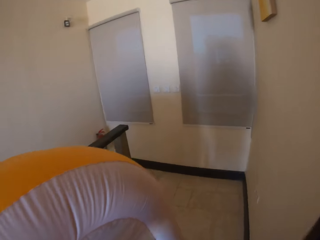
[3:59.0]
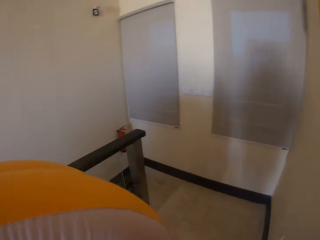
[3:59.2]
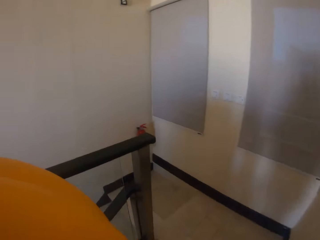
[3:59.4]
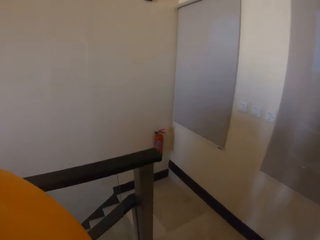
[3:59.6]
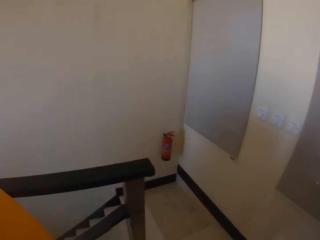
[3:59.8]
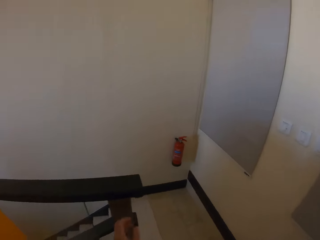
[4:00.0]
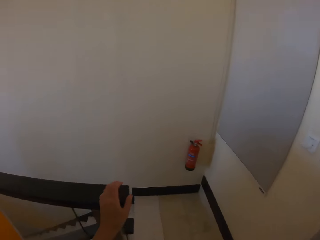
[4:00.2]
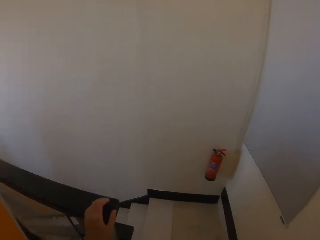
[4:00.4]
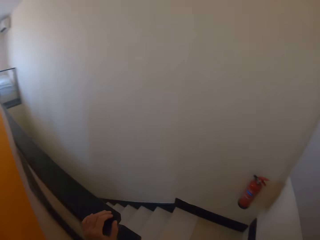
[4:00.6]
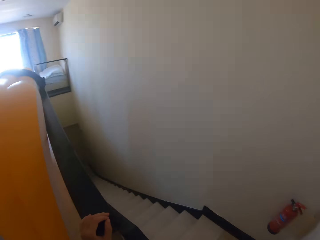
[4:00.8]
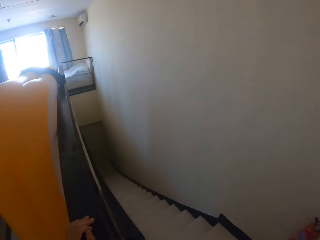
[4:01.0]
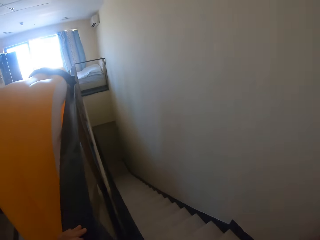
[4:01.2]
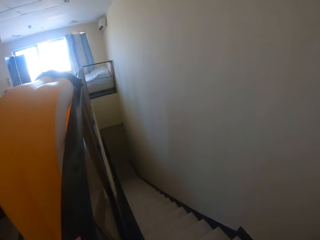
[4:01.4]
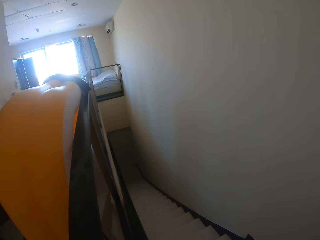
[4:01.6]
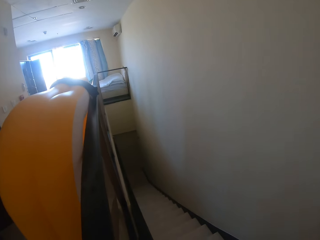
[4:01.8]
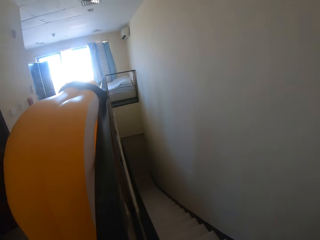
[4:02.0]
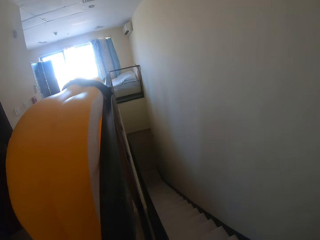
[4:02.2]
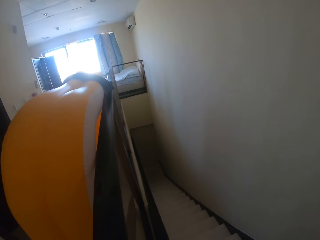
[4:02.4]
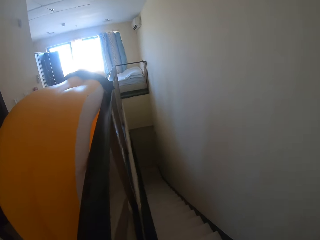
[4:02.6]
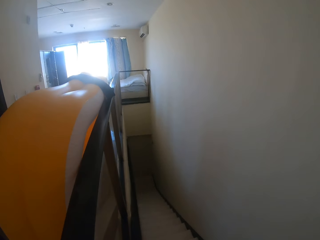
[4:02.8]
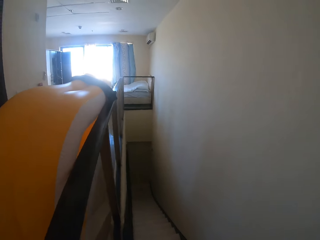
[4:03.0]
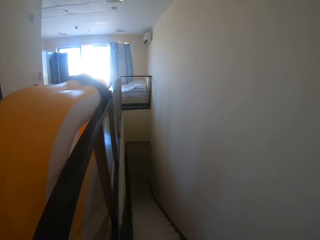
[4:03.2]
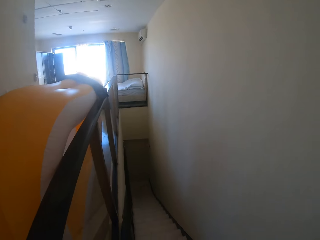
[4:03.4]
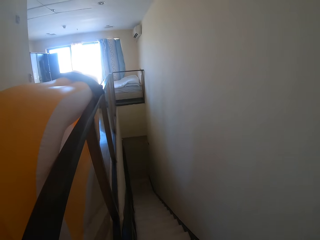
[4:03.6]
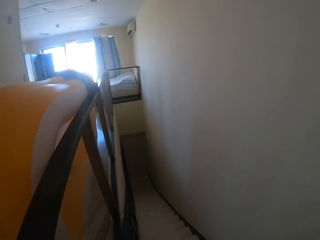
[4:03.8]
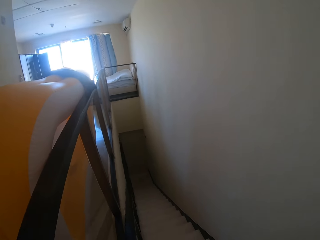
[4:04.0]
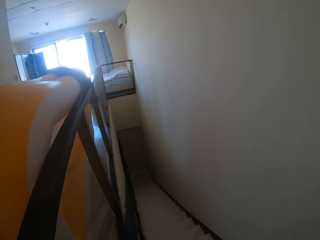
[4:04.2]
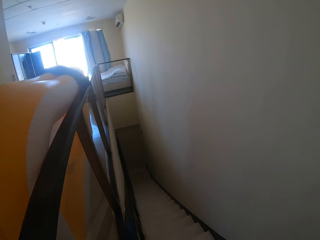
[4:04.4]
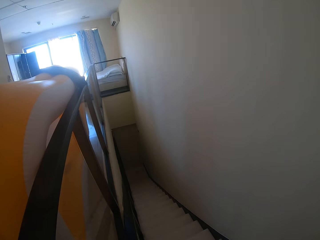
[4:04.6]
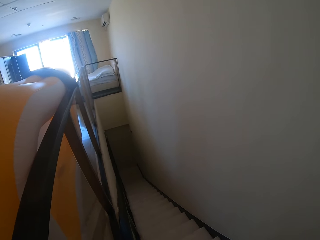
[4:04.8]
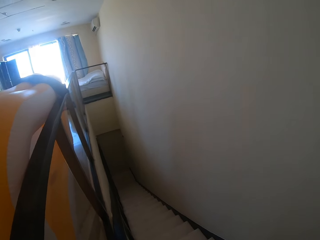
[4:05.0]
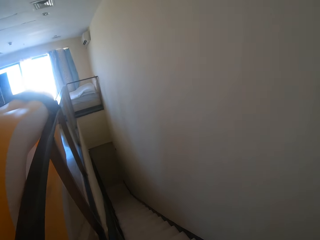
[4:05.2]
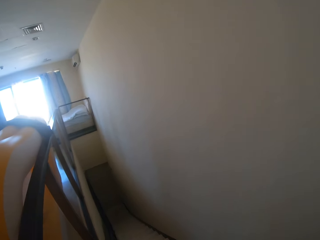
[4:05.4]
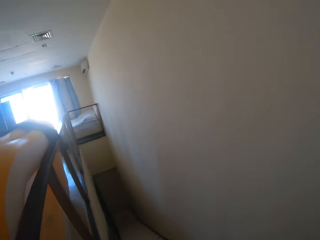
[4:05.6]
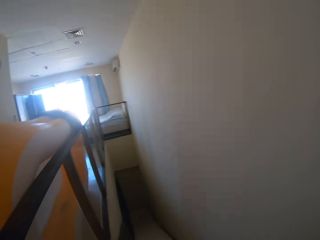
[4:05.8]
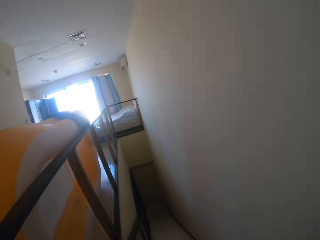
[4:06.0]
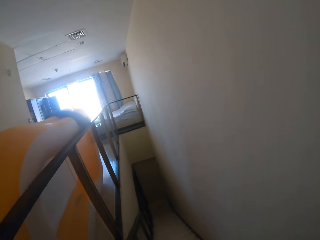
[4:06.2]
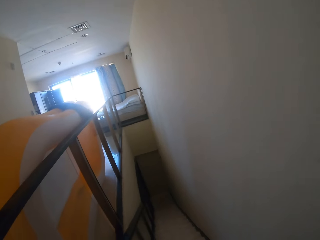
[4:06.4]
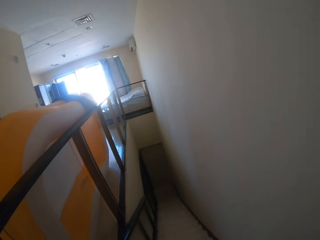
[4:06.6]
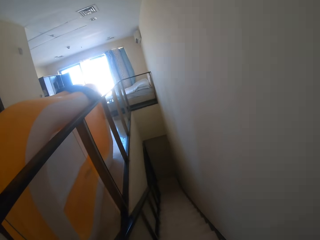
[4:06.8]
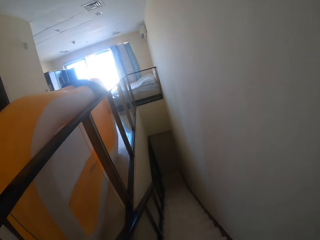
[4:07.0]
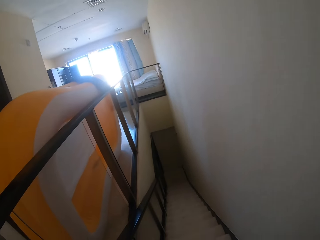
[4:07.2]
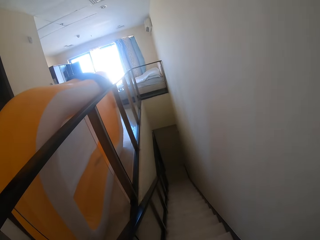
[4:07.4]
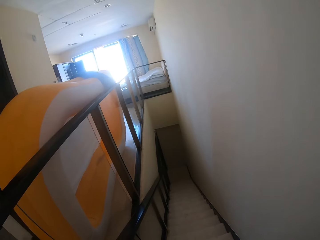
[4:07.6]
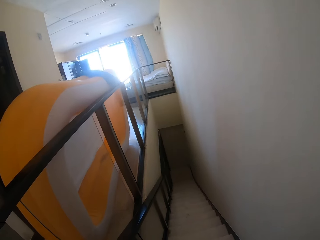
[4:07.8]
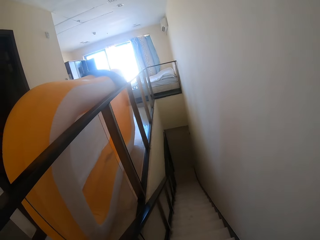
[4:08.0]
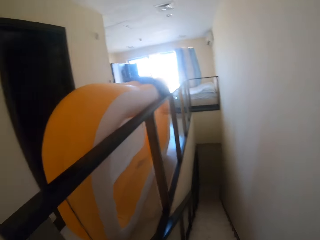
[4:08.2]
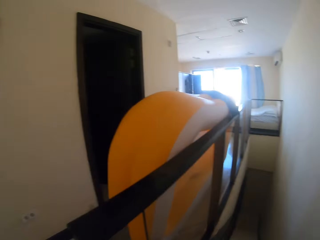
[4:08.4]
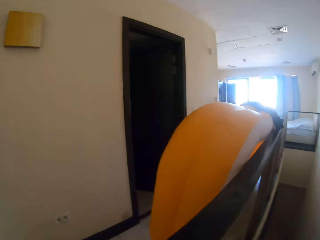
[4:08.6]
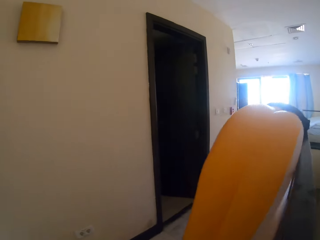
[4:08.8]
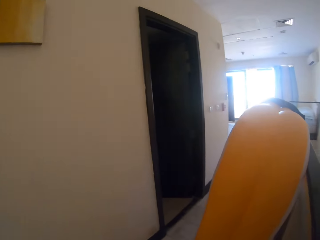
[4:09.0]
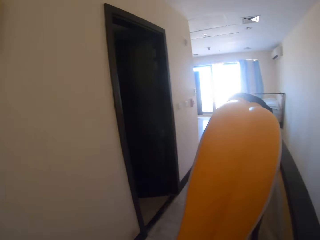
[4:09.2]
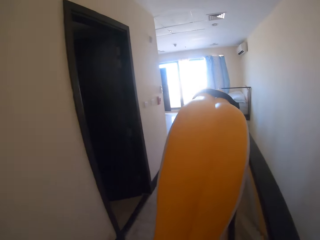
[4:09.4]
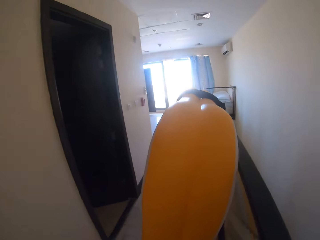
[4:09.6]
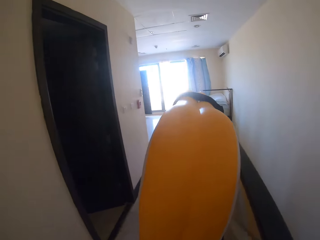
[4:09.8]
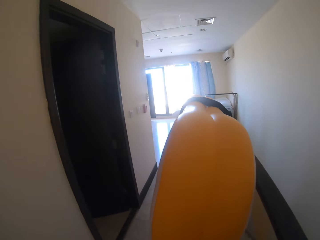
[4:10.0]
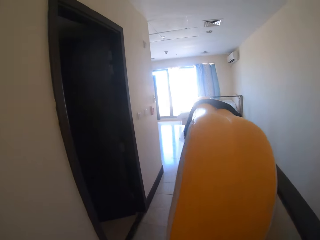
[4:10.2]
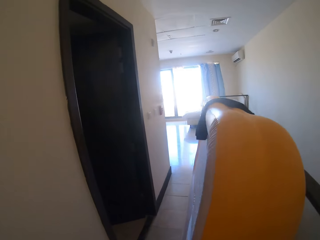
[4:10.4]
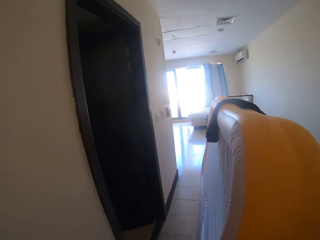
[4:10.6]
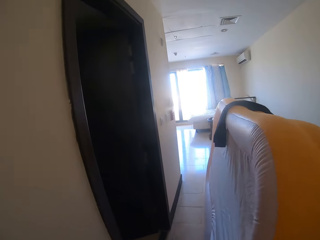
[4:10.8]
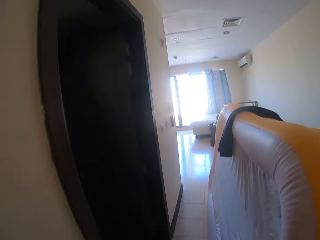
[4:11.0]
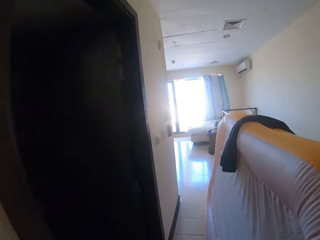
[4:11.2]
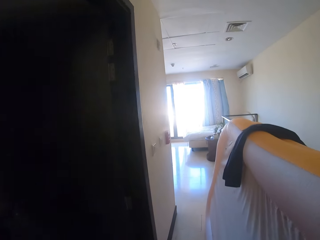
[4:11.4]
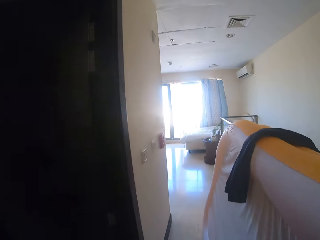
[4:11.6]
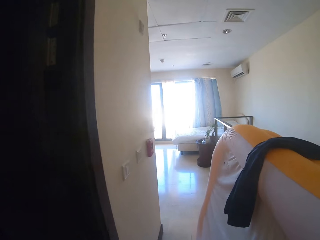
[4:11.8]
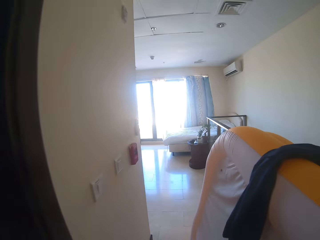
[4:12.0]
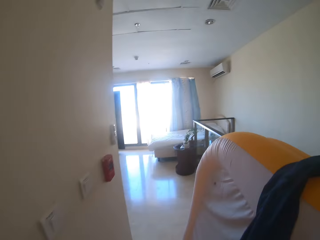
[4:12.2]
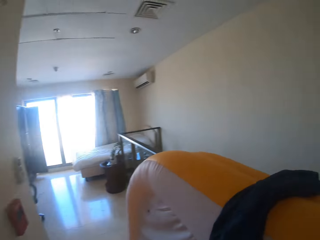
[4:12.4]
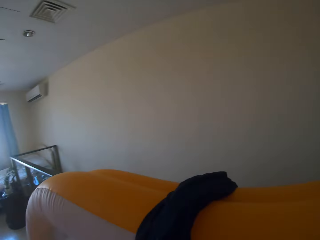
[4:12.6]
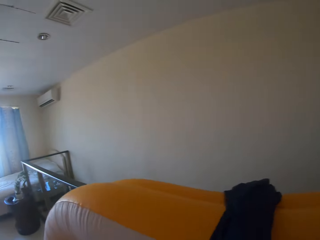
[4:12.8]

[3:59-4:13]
The camera wearer touches the stair rail. They look down. They walk around.

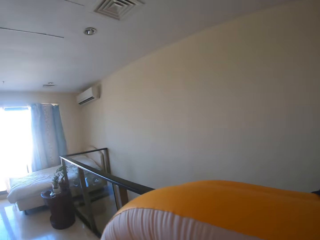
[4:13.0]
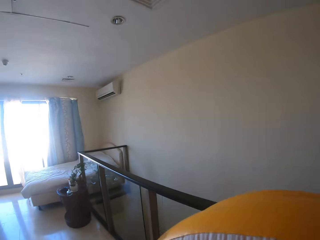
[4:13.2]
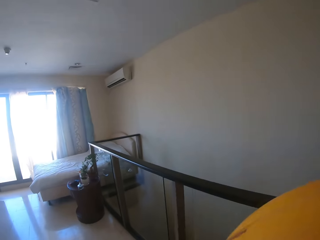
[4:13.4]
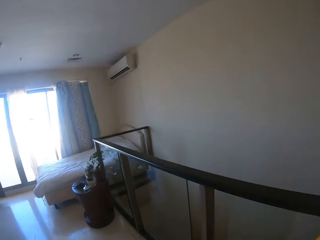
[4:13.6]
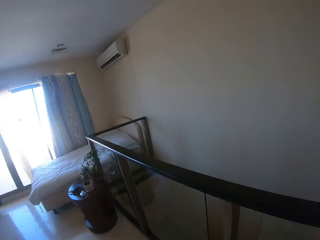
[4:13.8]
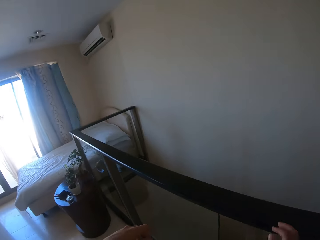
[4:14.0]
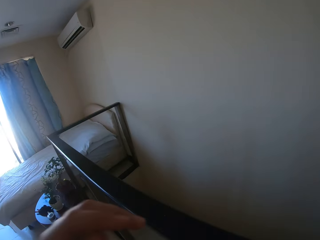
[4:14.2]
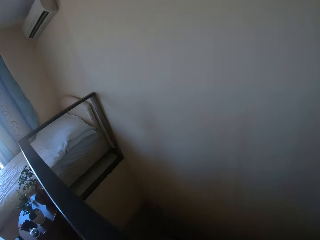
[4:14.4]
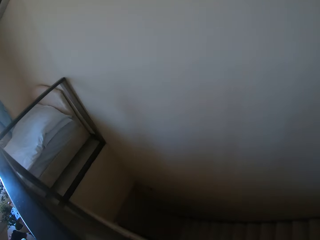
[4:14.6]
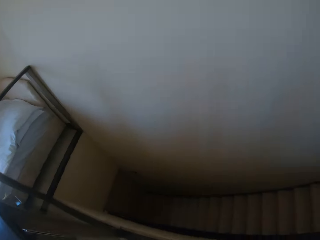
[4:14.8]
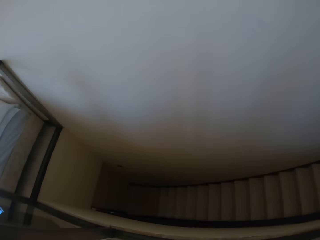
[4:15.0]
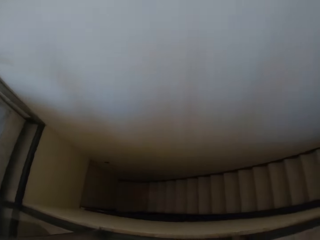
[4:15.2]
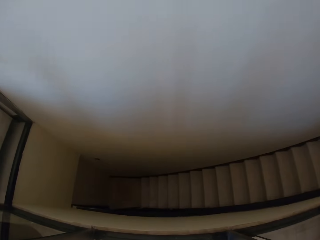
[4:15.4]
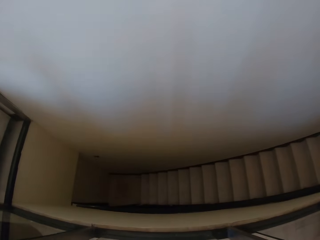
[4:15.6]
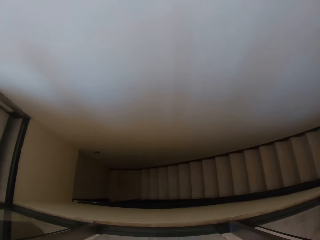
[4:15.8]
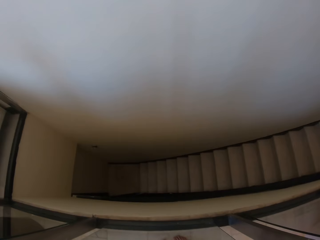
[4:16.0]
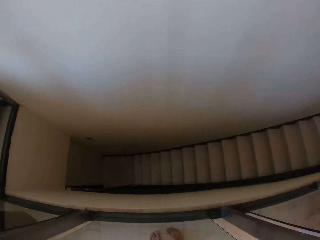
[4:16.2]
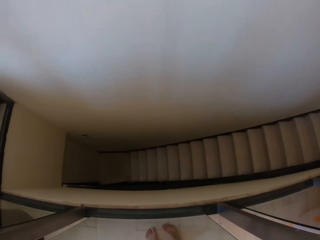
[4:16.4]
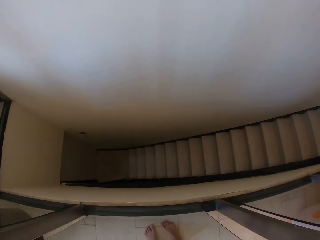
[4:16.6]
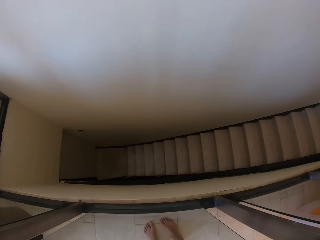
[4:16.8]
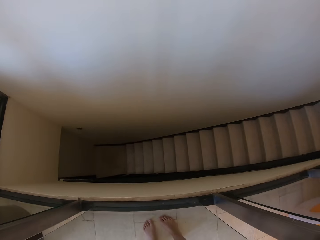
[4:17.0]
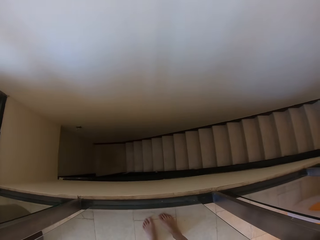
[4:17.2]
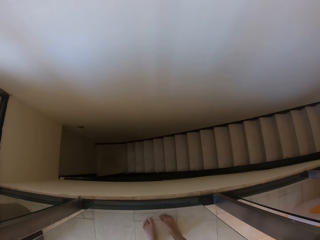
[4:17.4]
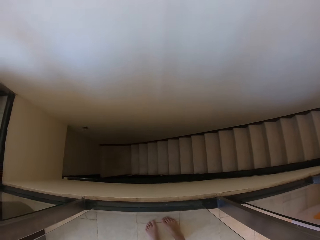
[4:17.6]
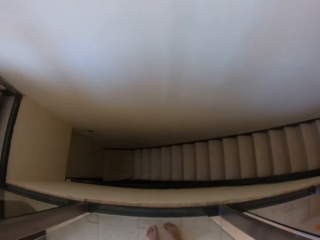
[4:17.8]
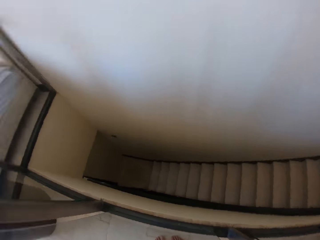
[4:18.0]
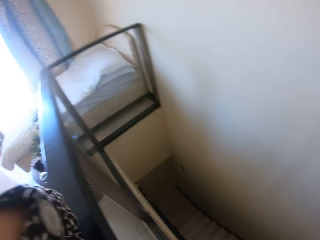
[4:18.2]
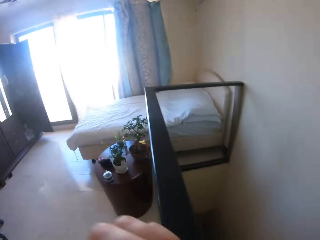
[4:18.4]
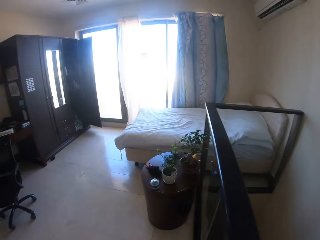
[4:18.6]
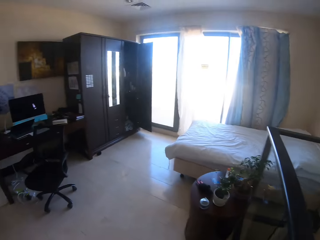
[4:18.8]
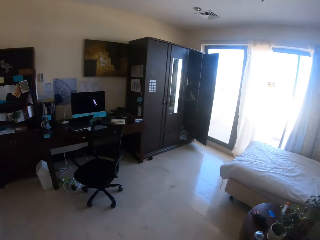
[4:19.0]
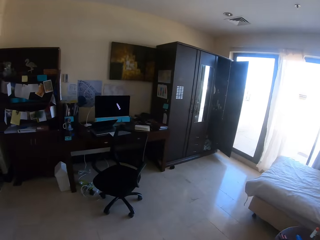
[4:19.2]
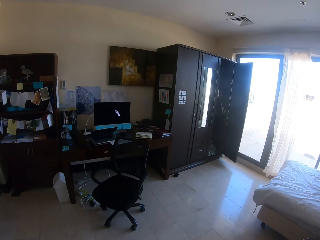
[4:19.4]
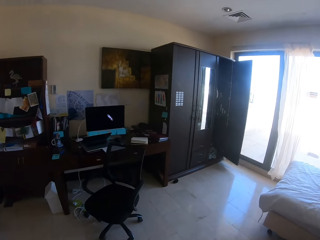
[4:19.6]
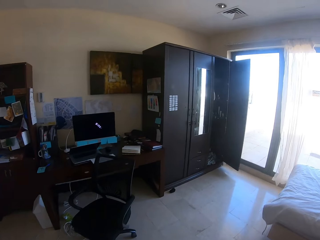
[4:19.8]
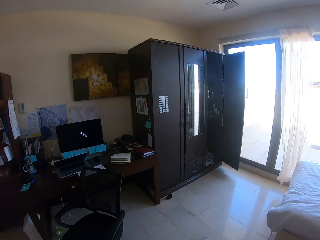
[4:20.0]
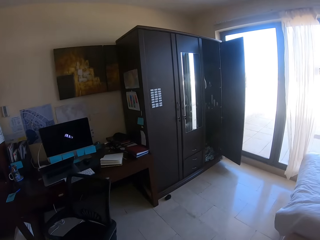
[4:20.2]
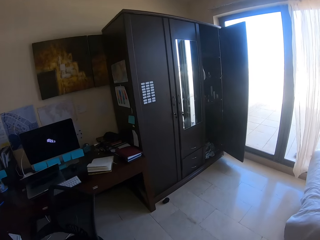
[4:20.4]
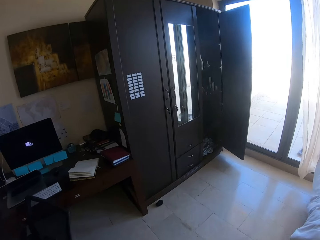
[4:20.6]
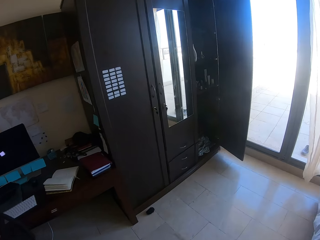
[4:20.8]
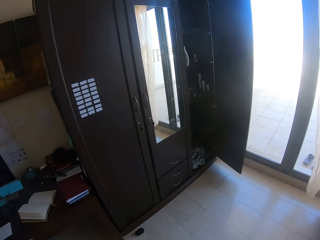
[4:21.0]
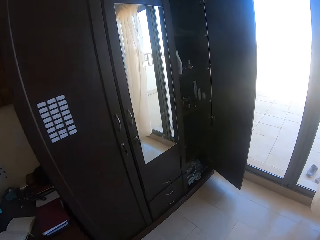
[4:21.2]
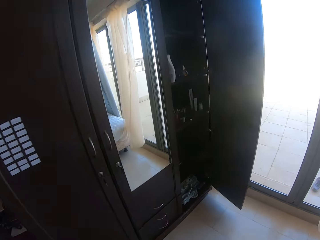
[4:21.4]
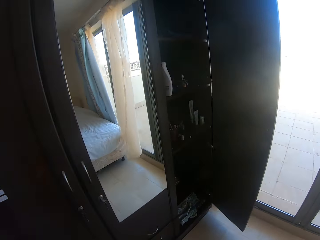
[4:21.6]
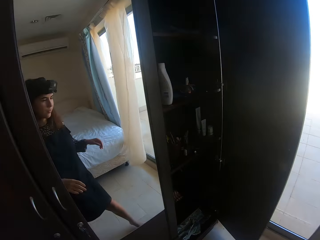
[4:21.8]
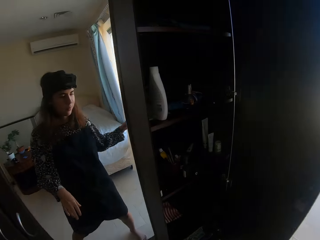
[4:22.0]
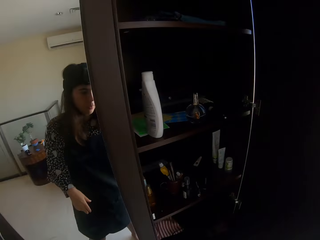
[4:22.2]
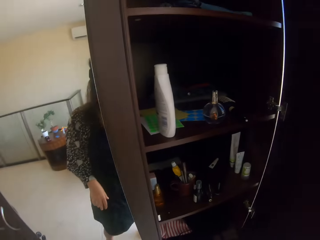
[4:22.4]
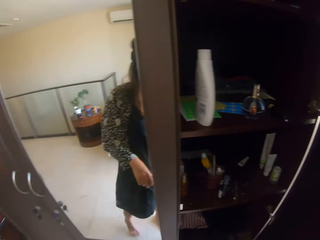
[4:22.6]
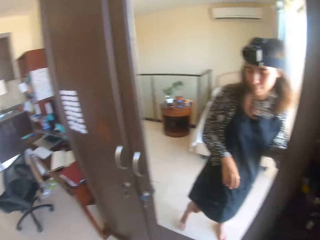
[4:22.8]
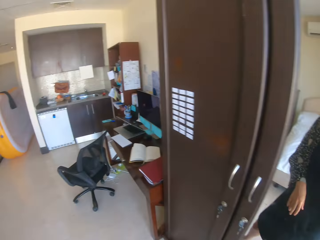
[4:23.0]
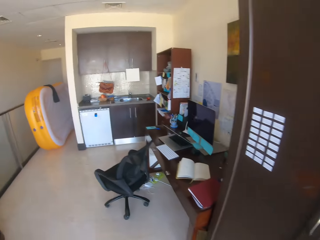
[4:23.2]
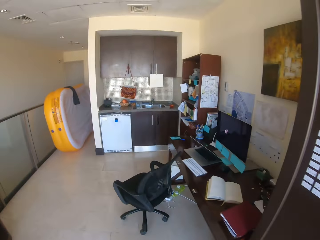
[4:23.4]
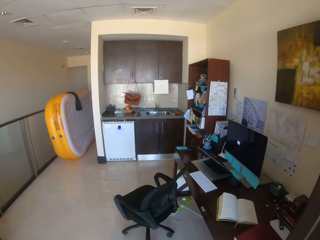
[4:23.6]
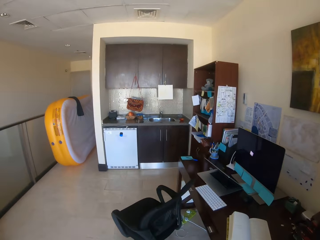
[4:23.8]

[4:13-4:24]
The camera wearer looks down. They walk around. They look in the closet. They walk around.
